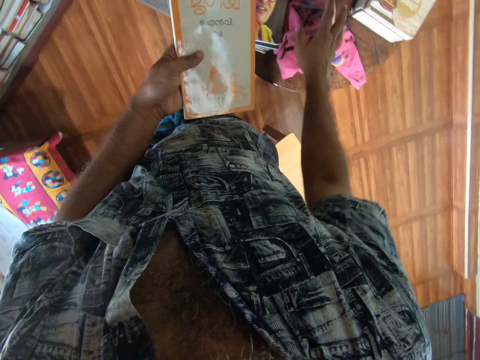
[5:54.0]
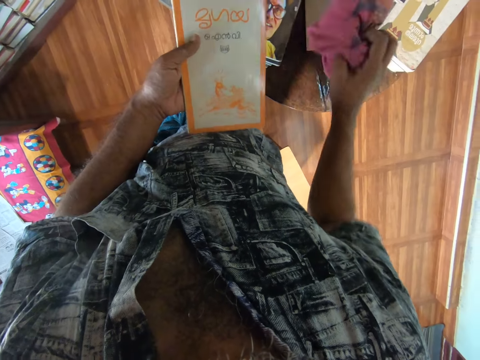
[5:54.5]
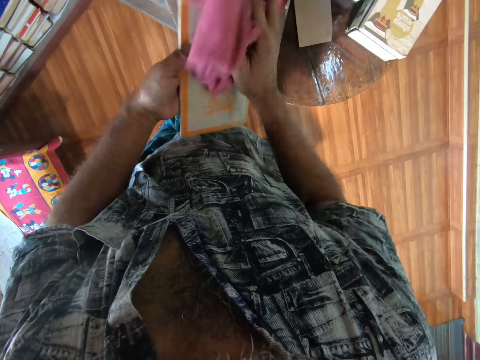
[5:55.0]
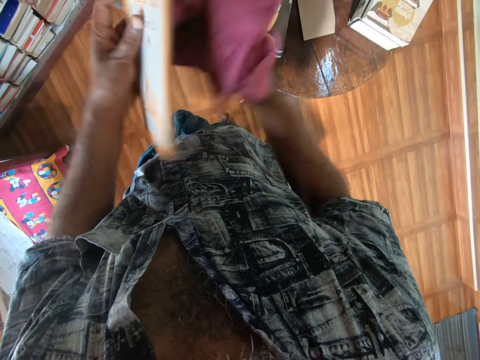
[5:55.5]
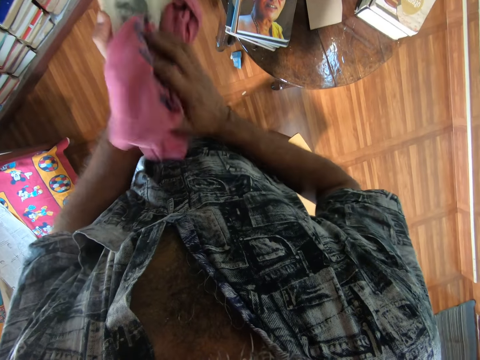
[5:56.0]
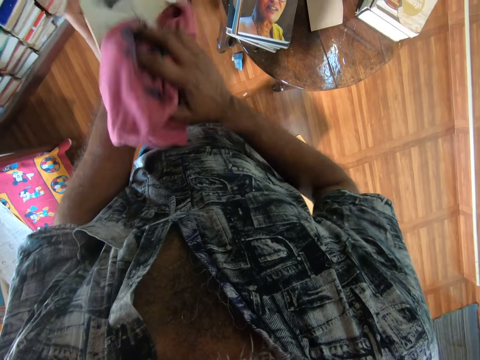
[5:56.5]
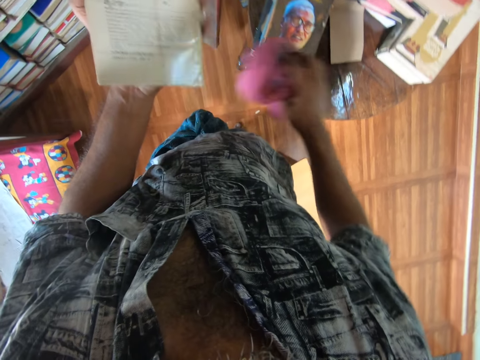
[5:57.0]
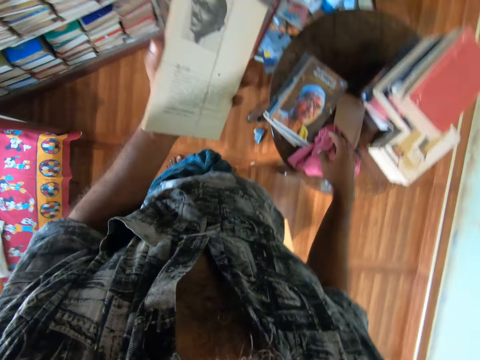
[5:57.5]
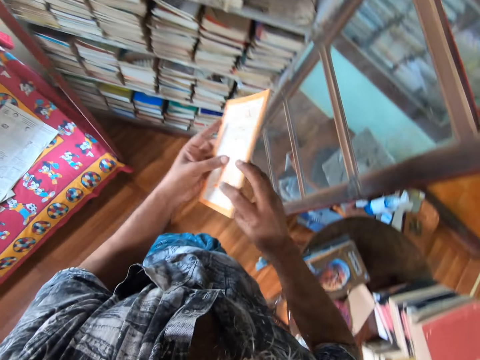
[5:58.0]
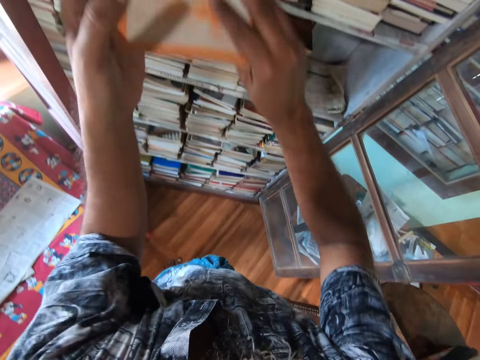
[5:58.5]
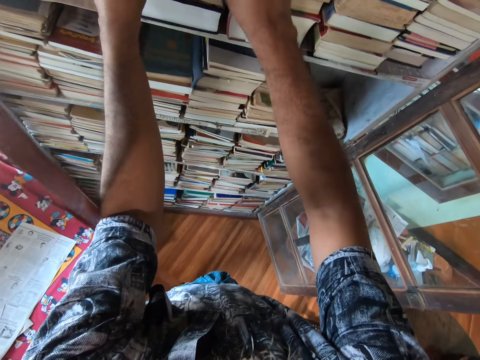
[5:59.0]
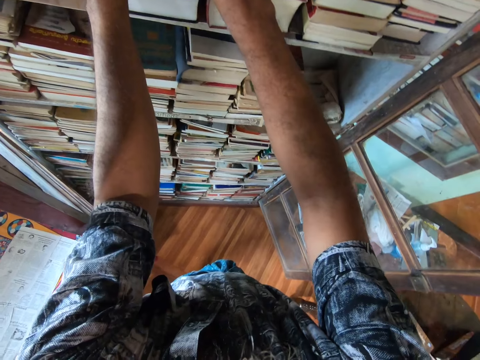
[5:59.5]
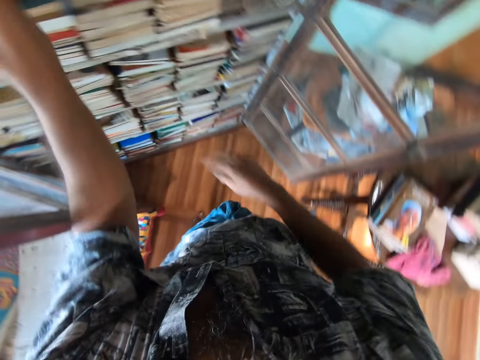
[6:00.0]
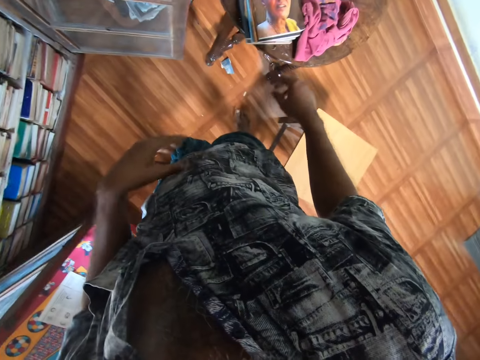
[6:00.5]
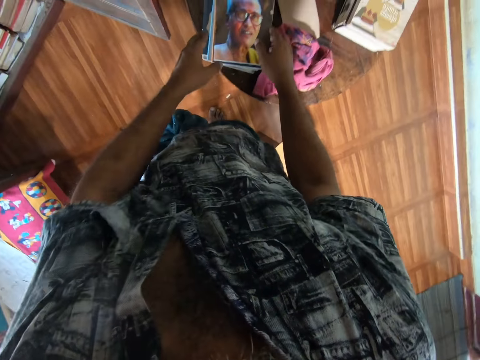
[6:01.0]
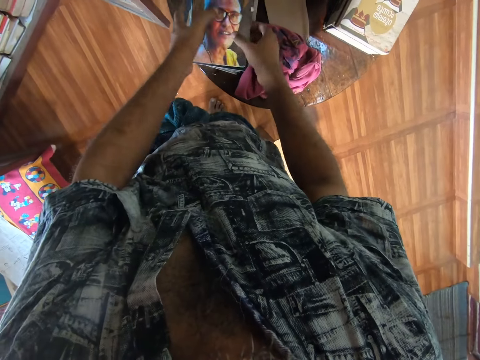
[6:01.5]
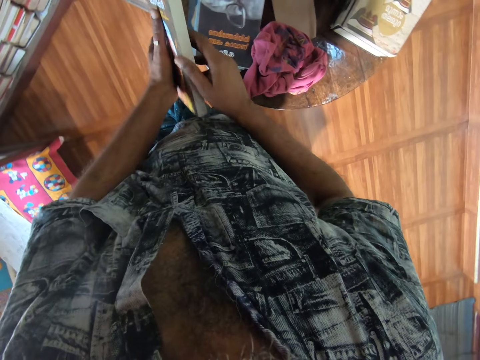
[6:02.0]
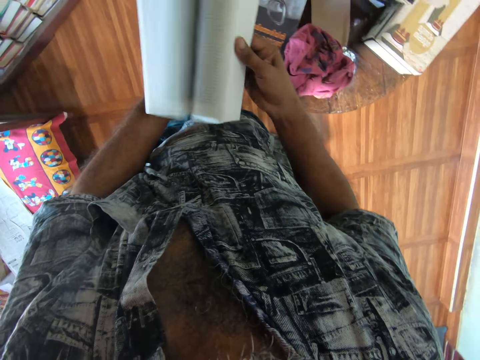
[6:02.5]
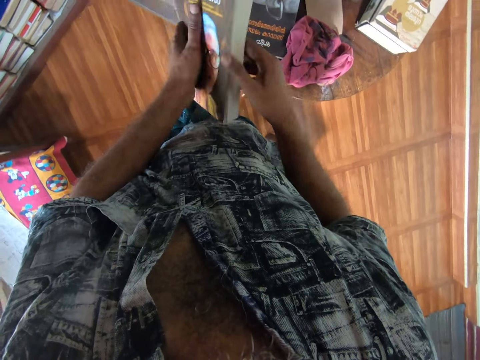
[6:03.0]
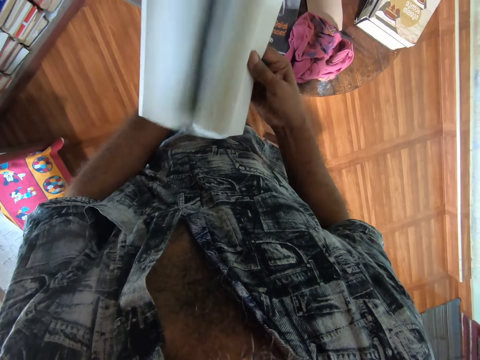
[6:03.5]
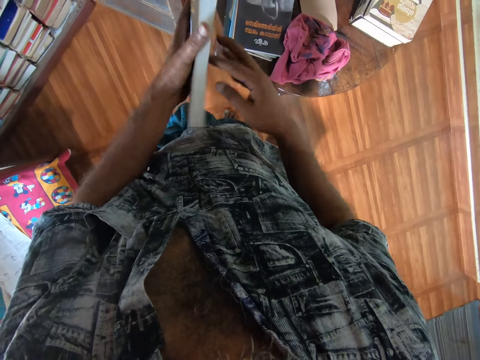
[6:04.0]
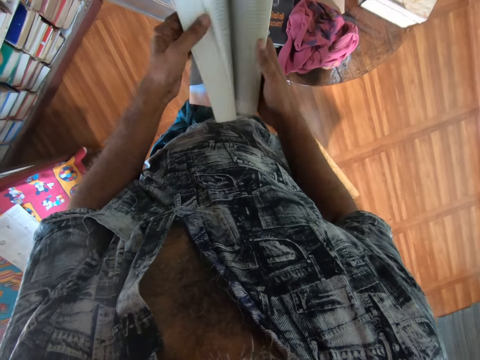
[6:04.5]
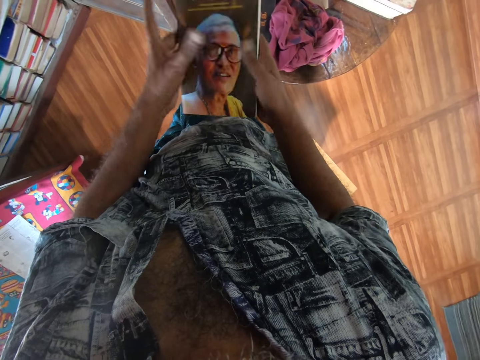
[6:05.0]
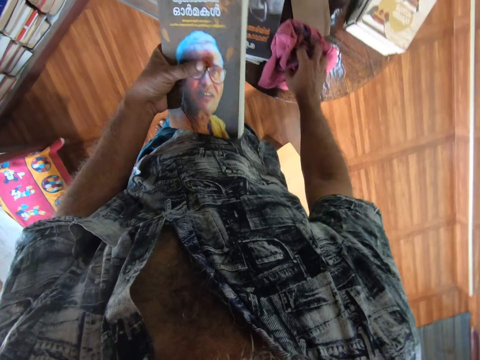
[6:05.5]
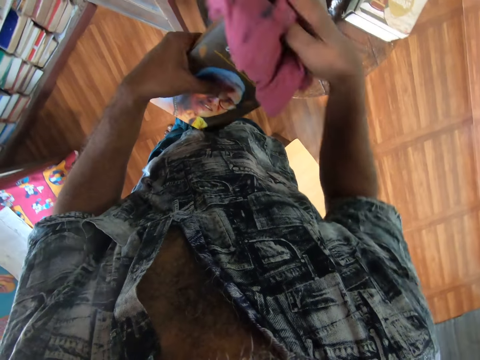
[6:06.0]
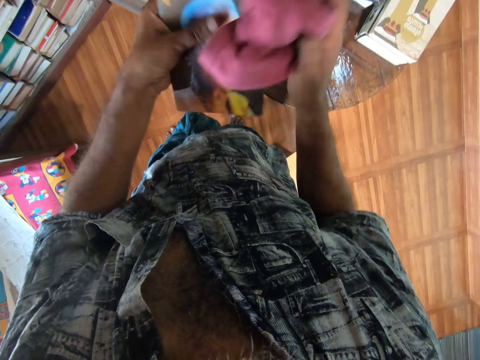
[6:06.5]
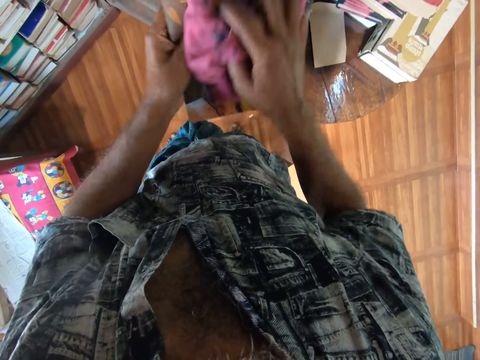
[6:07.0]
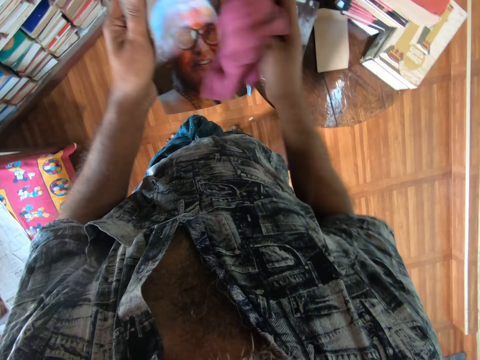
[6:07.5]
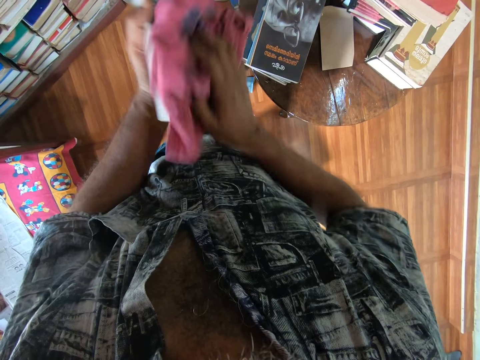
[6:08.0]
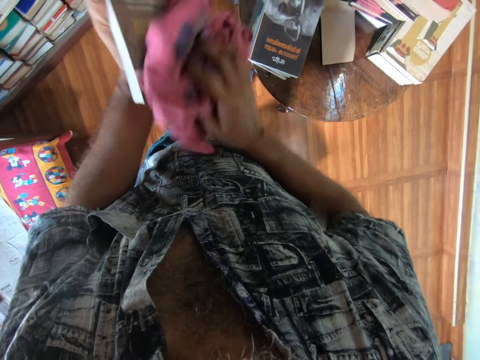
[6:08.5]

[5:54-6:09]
The camera wearer picks up a piece of cloth from the table. They wipe the book with the piece of cloth. They put the piece of cloth on the table. They put the book on the bookshelf. They pick up a book from the table. They inspect the book. They pick up a piece of cloth from the table. They wipe the book with the piece of cloth.

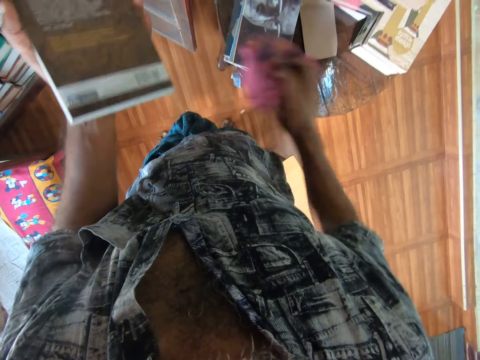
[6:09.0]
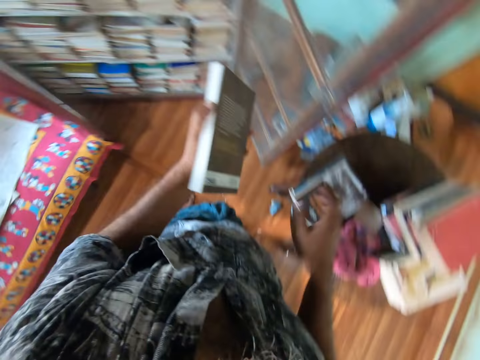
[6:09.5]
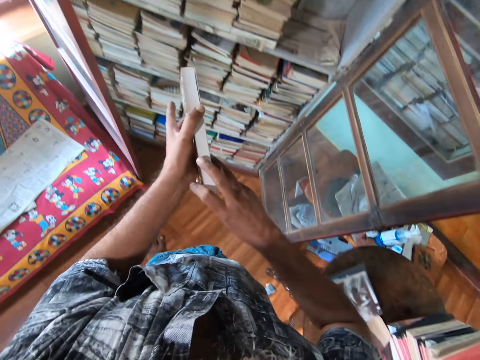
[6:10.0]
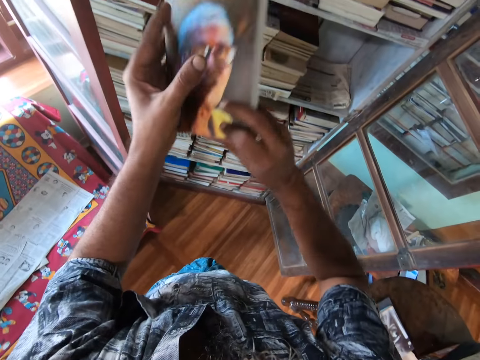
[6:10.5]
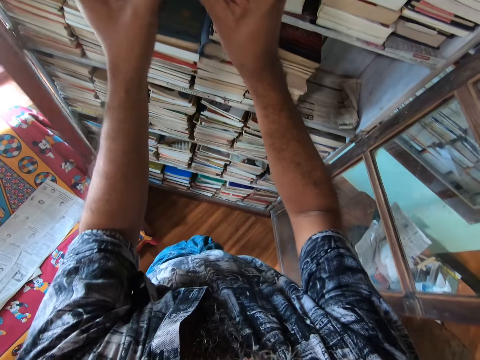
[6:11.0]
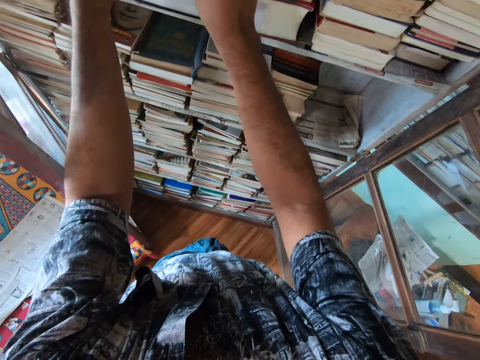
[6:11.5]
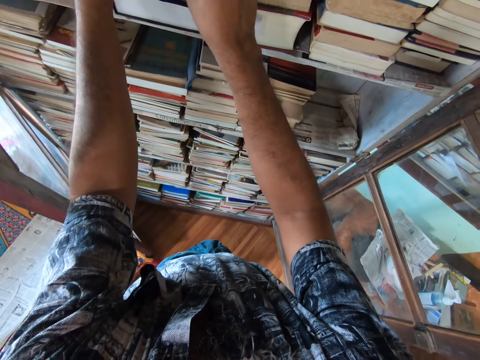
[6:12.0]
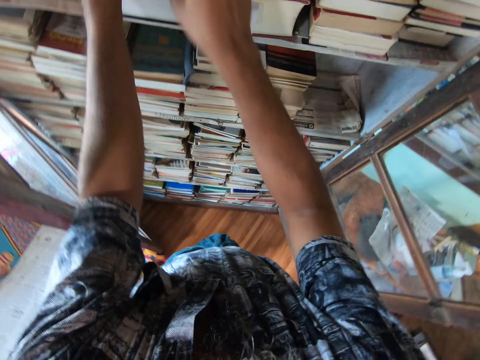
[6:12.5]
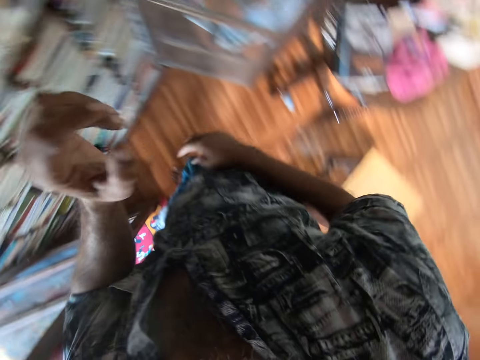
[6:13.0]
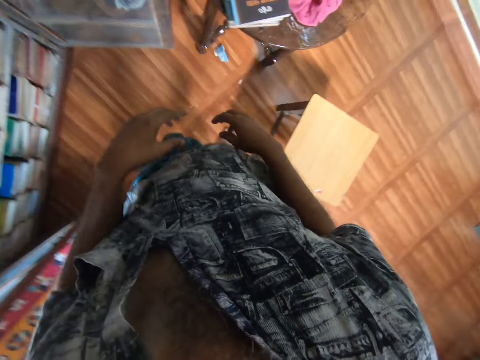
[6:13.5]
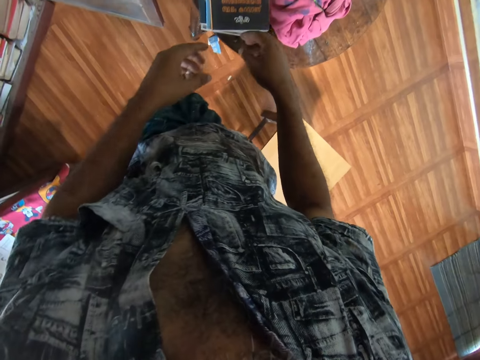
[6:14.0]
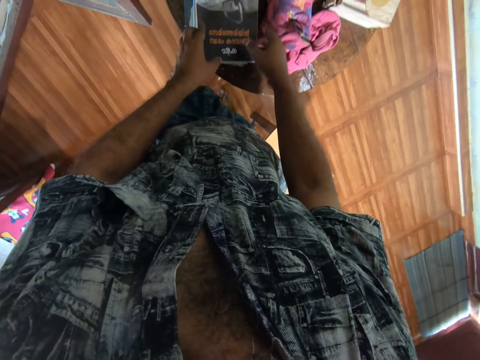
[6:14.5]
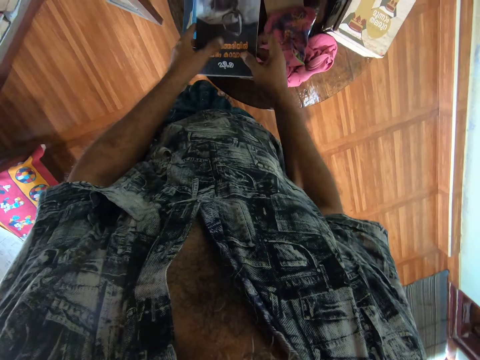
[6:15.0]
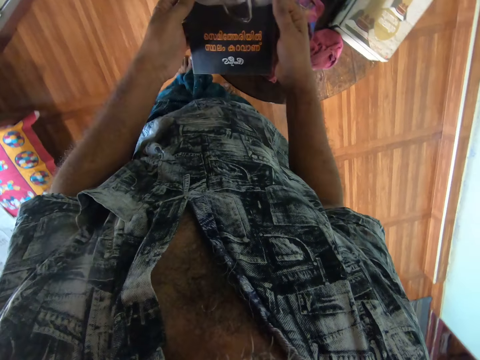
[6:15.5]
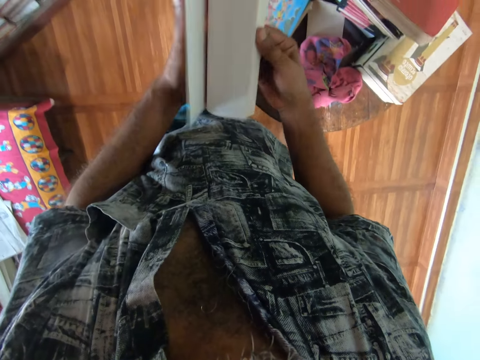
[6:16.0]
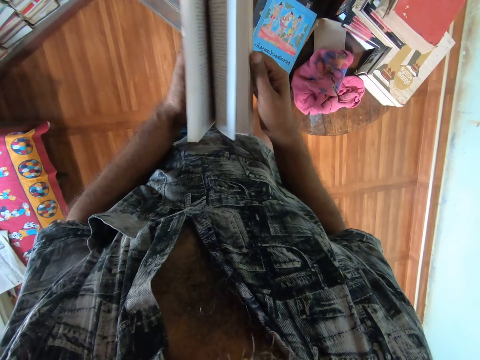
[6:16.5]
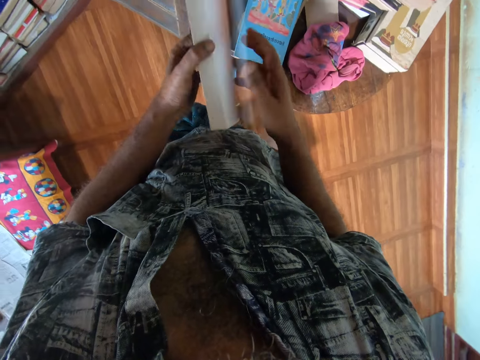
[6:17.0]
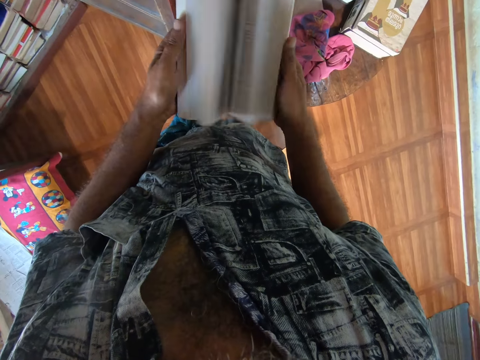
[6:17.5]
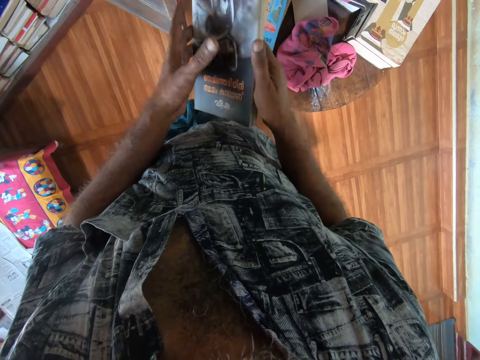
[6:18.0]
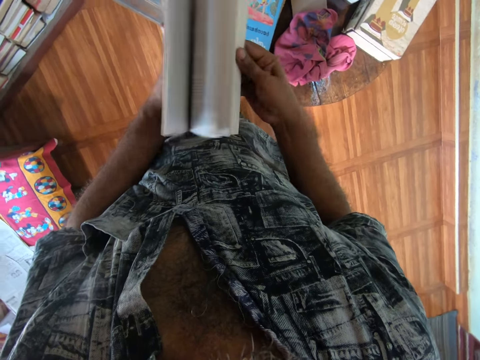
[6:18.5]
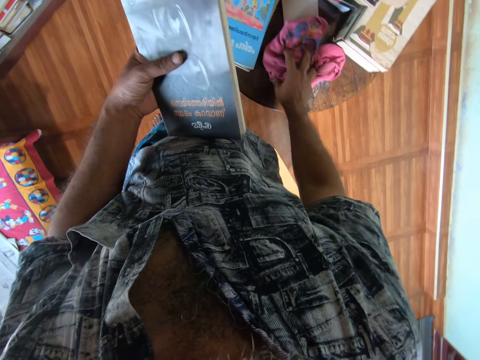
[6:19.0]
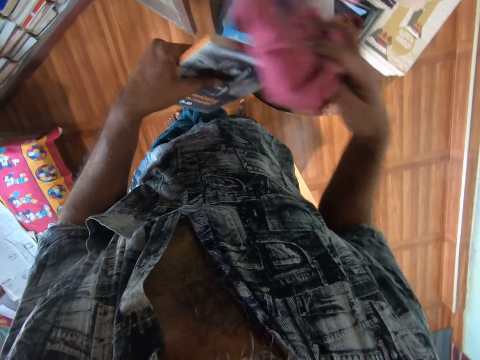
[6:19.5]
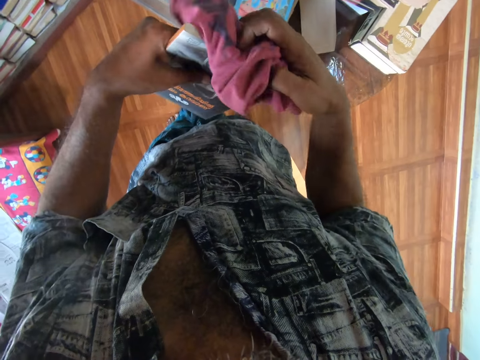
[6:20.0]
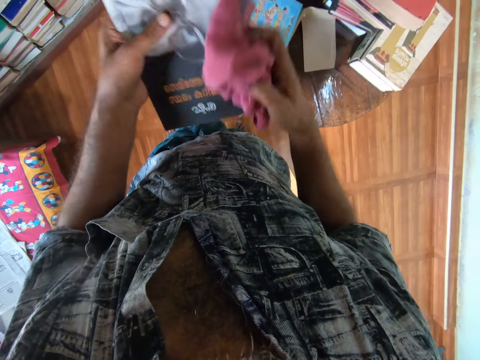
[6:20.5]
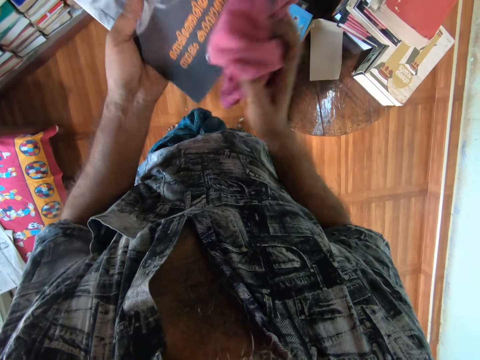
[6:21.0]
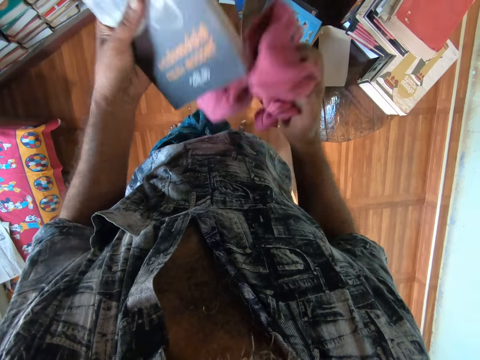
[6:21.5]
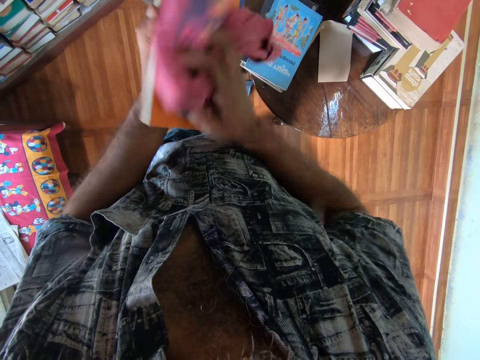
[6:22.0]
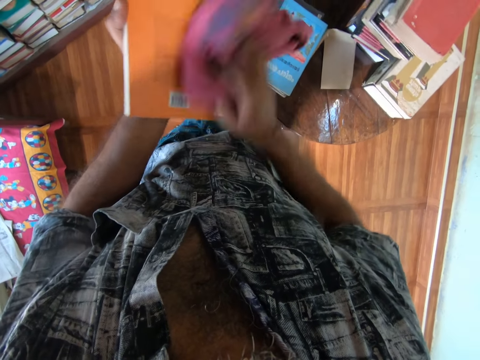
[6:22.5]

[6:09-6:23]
The camera wearer puts the piece of cloth on the table. They put the book on the bookshelf. They pick up a book from the table. They inspect the book. They pick up a piece of cloth from the table. They wipe the book with the piece of cloth.
